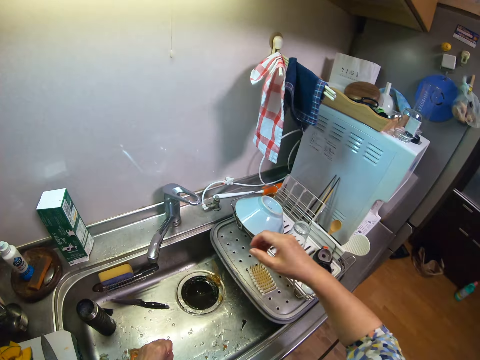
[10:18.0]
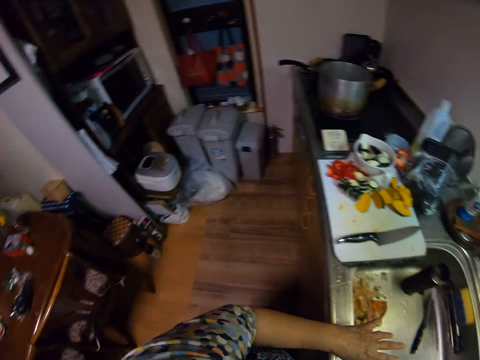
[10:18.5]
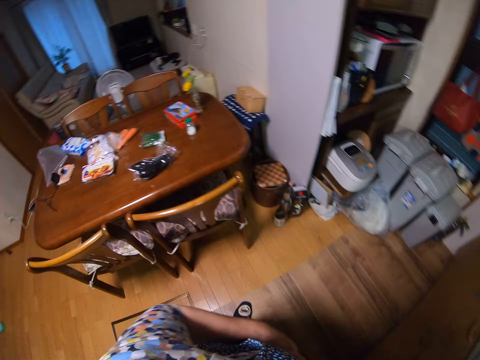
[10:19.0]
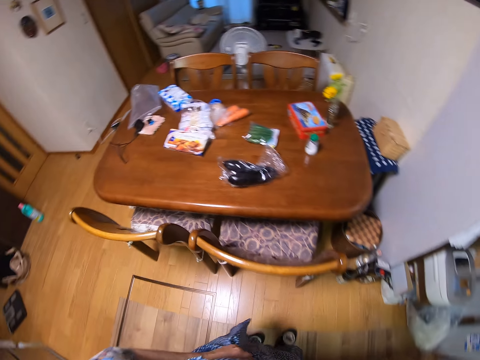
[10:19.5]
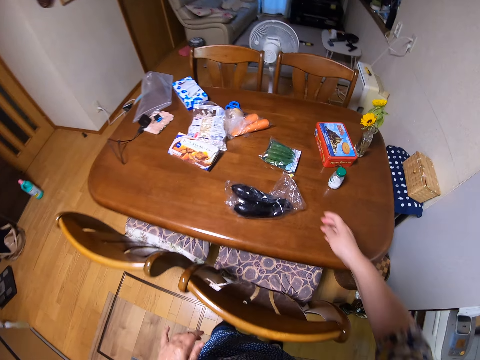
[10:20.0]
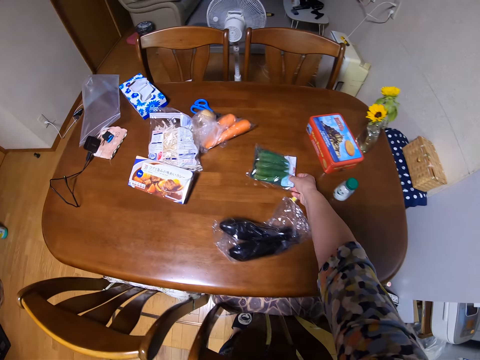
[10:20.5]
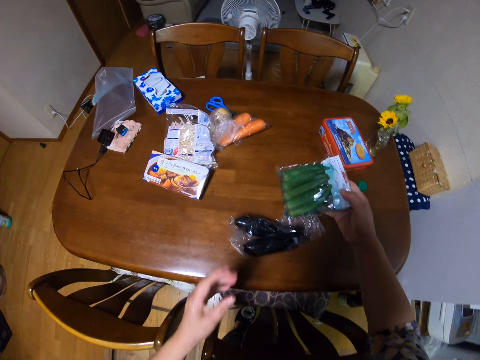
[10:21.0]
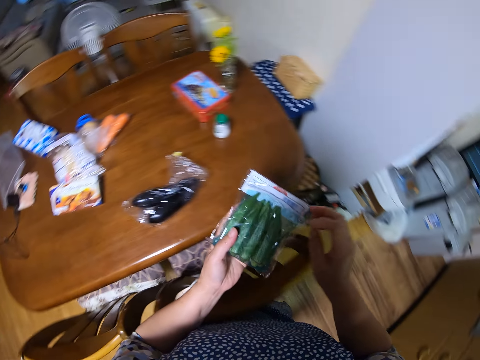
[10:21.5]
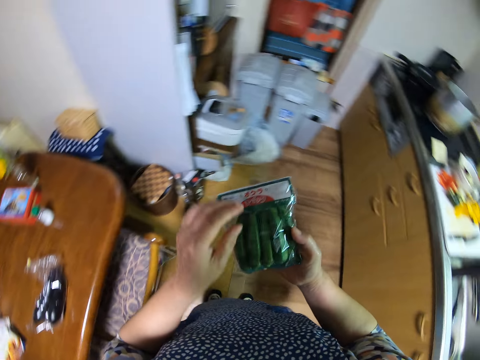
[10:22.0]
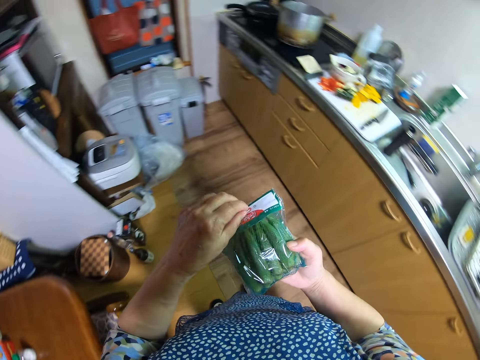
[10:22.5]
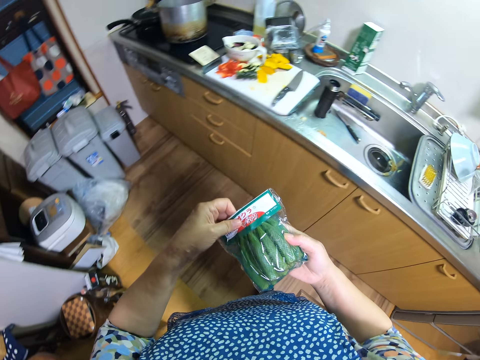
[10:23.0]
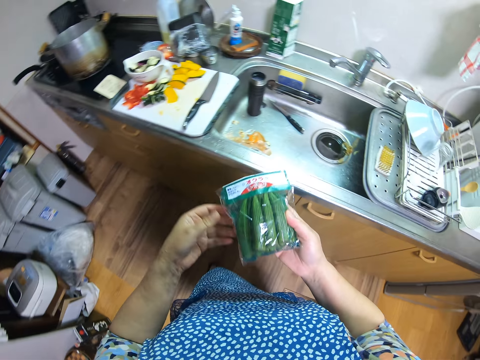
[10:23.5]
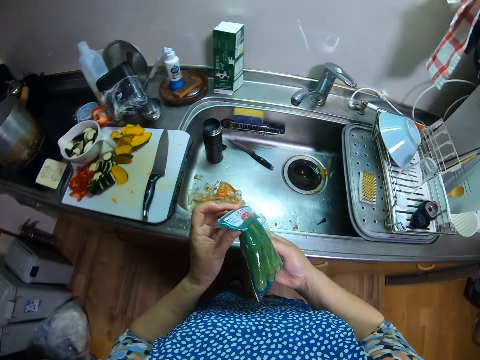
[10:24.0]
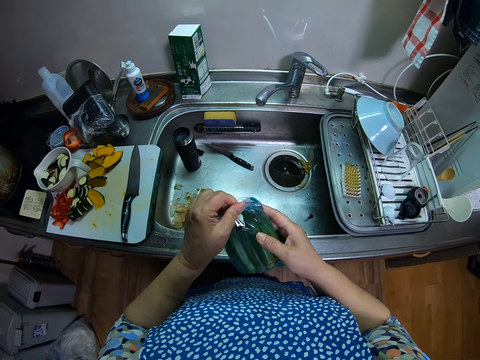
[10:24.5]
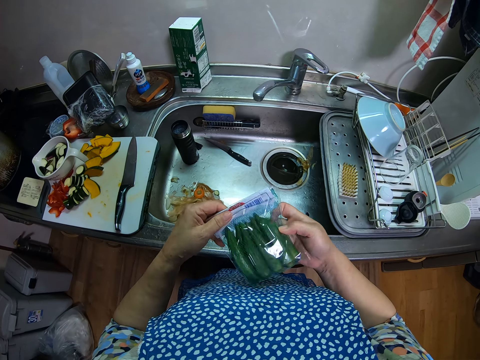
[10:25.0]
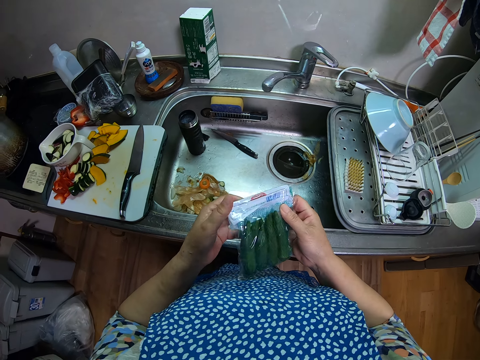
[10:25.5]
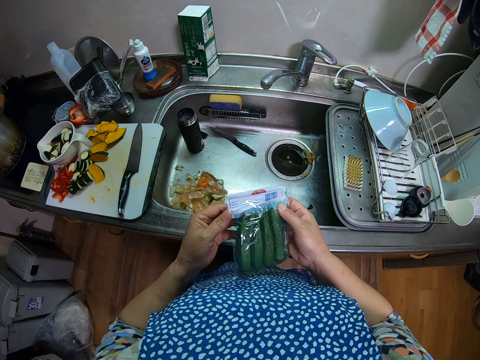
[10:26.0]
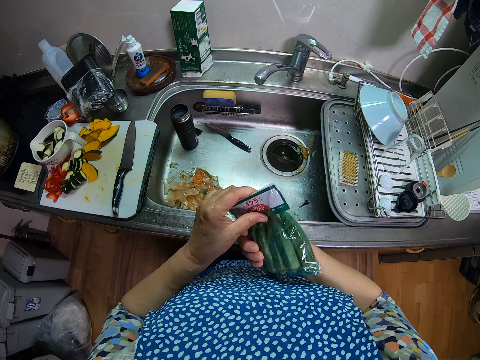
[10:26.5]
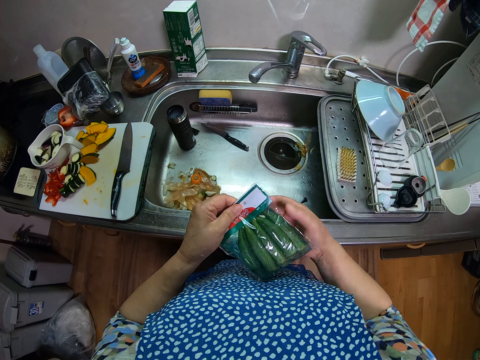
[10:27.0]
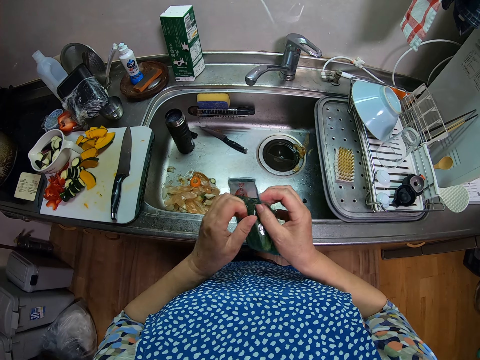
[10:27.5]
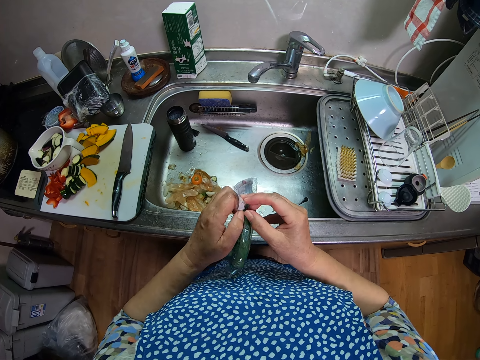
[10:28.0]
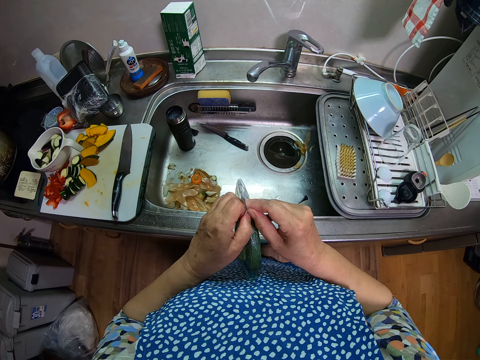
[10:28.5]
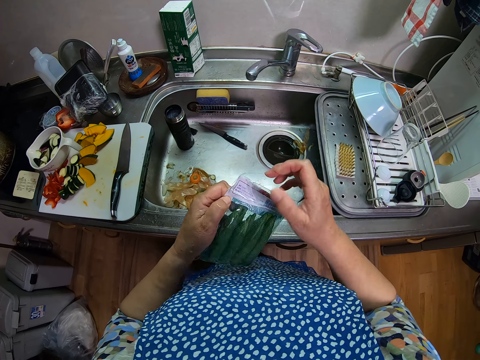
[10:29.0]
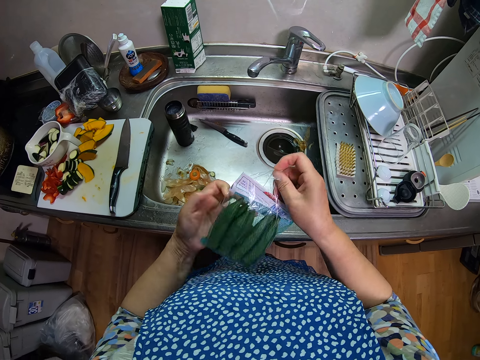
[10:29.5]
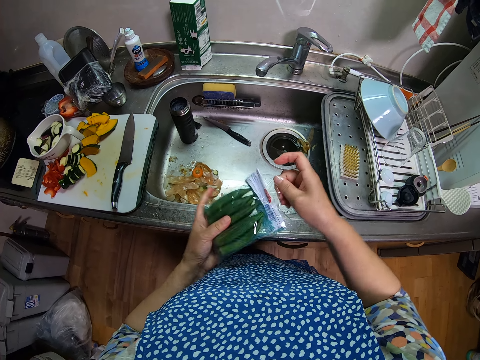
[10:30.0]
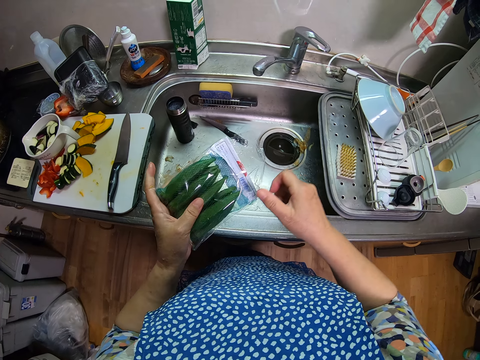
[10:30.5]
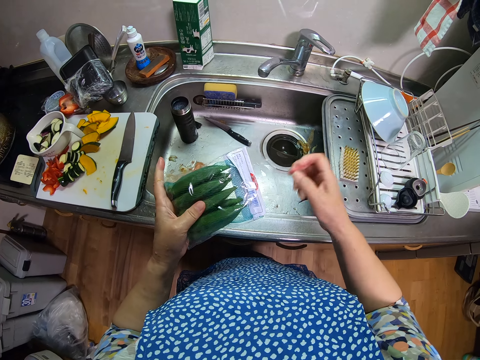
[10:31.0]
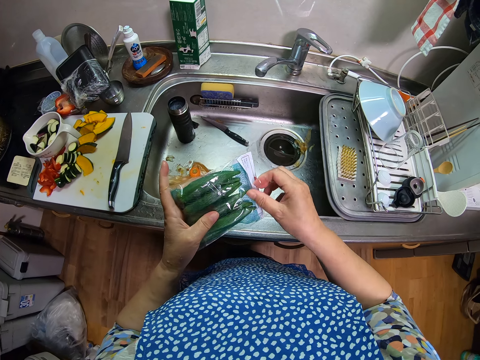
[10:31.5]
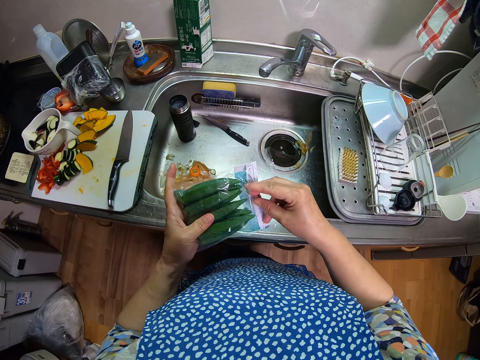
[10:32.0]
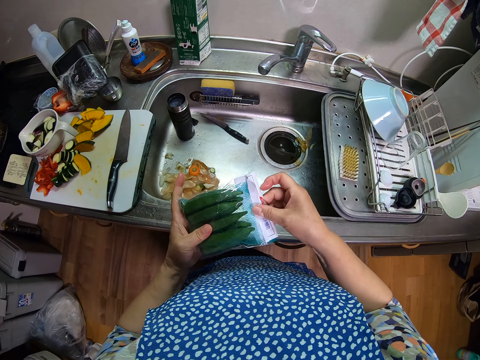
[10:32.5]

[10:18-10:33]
The camera wearer turns around and walks around the kitchen. They pick a pack of okra from a dining table. They turn around and walk around the kitchen. They hold the pack of okra. They unwrap the pack of okra.

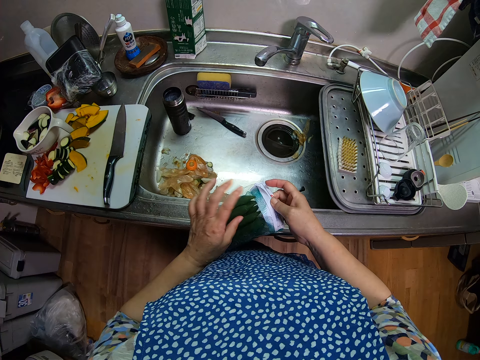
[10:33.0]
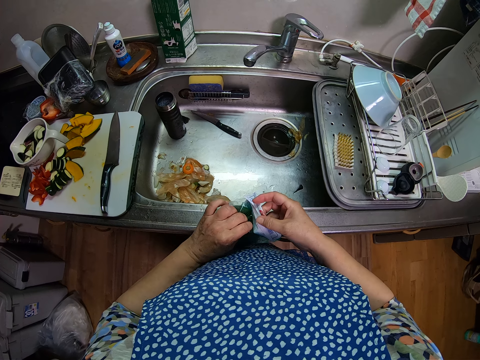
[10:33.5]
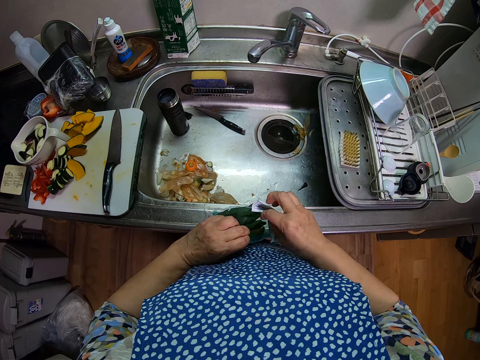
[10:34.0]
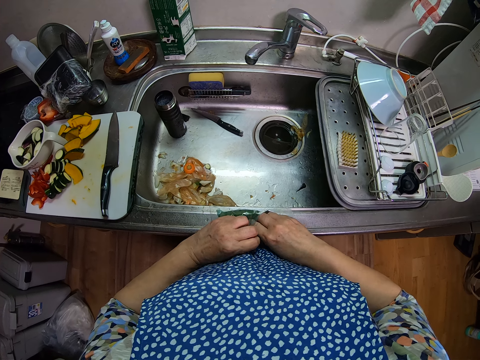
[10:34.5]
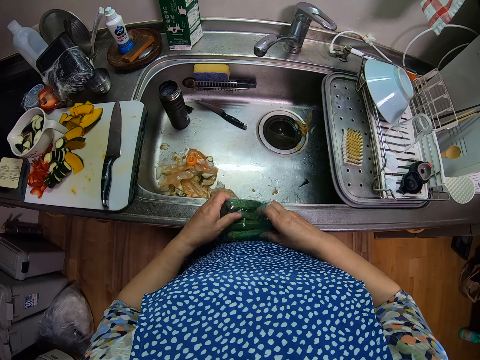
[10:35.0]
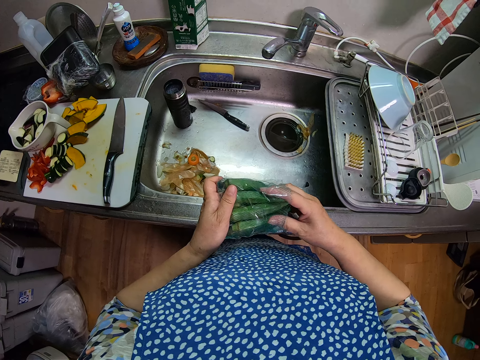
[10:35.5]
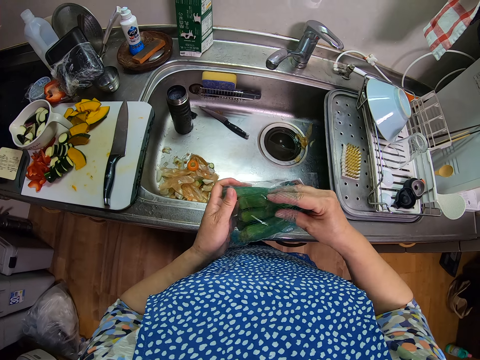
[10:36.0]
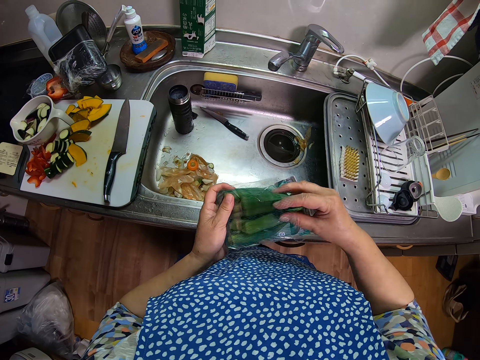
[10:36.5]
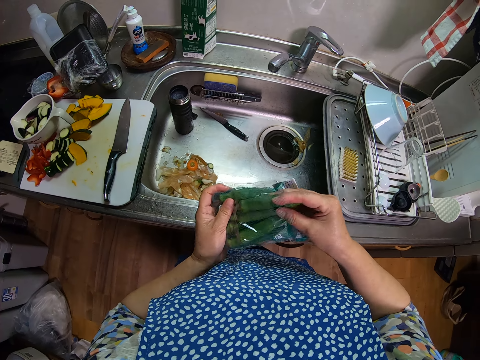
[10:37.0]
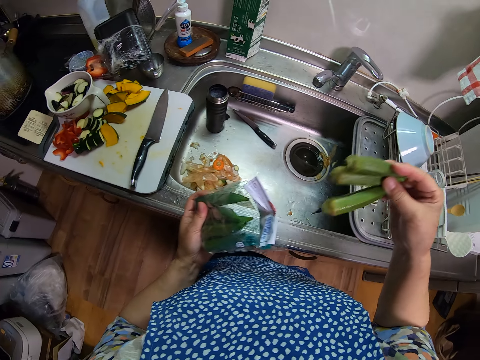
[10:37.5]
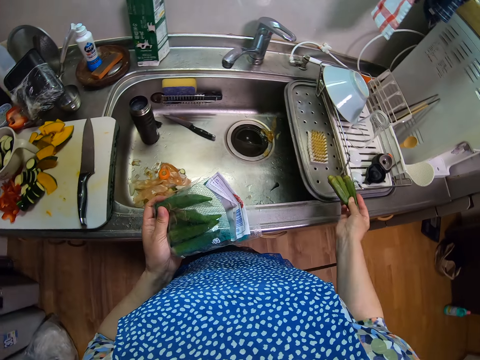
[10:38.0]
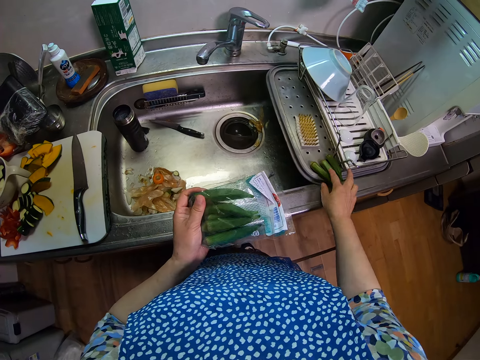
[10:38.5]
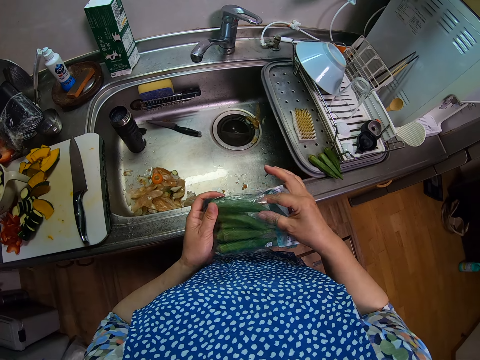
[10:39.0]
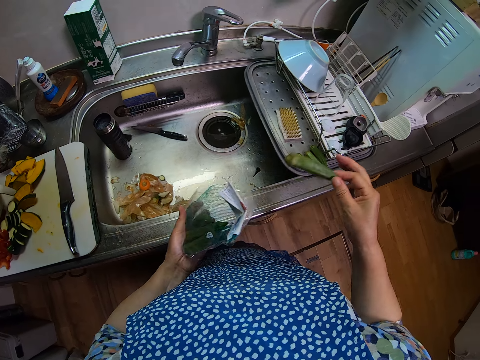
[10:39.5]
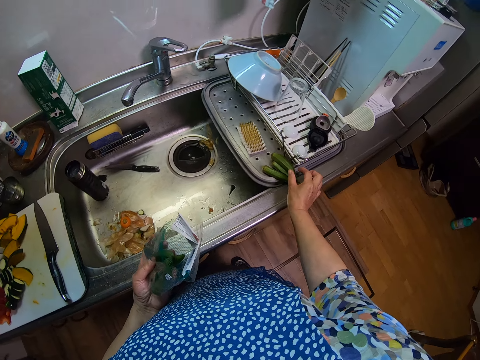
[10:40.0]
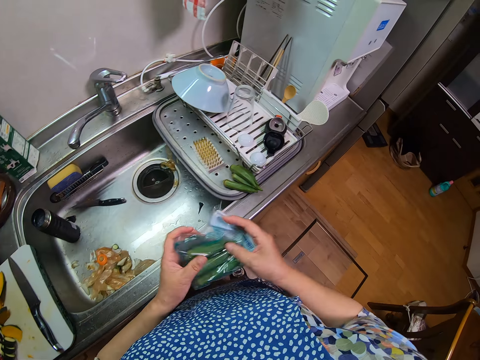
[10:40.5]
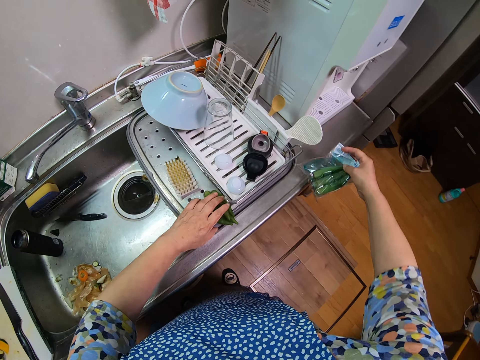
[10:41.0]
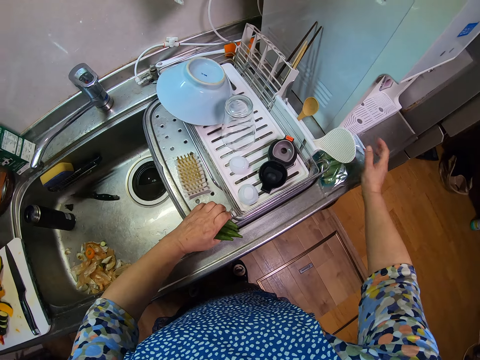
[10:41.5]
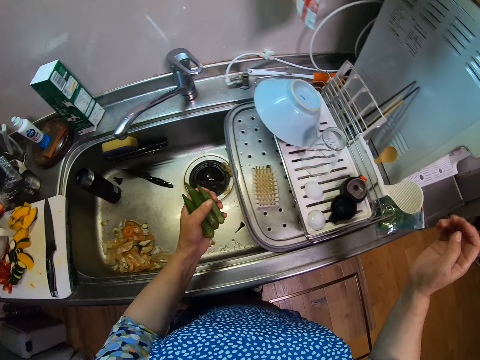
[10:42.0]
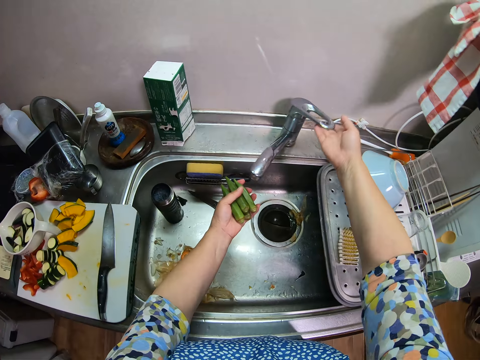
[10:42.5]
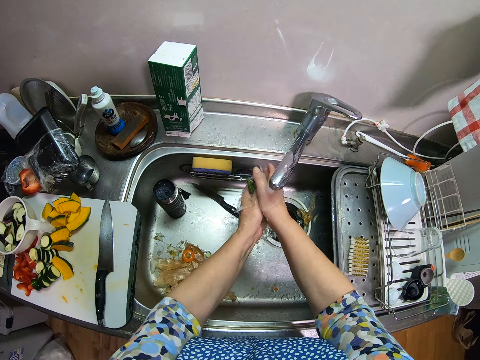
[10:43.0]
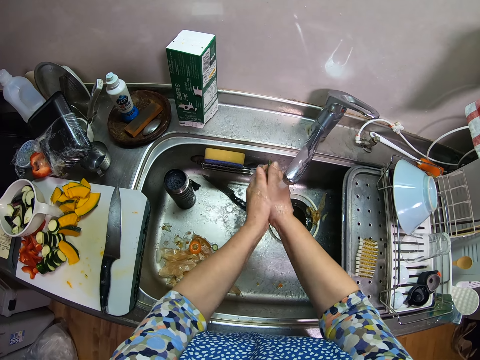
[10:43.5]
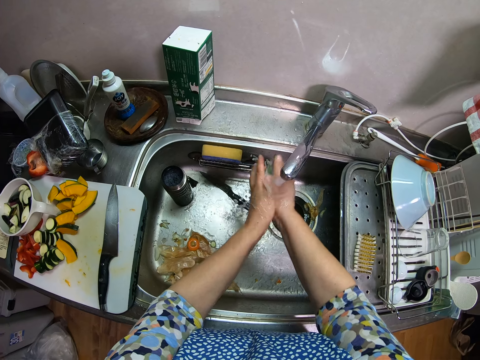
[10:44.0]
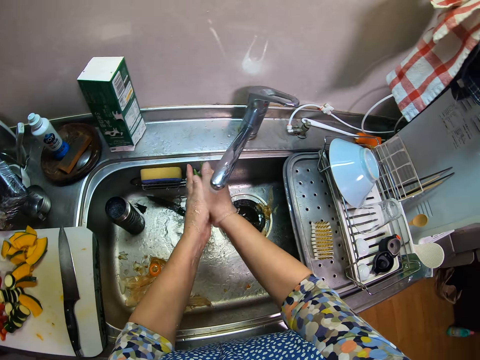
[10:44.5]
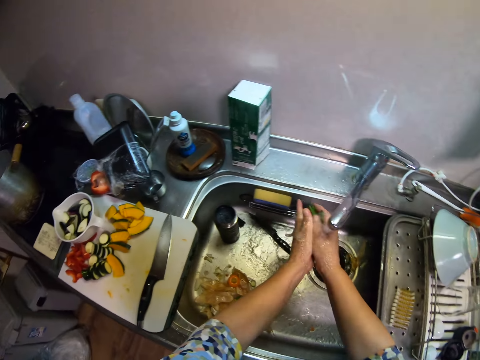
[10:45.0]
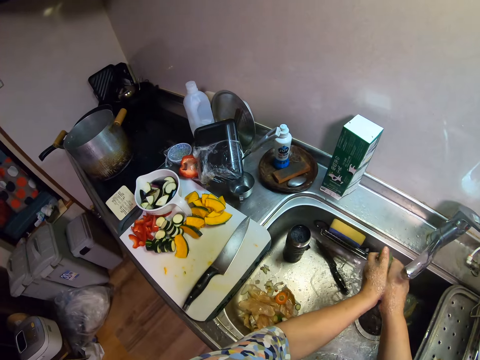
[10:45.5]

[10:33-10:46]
The camera wearer brings out three pieces of okra from the pack. They put the okras on the sink drying rack. They bring out another okra from the pack. They put the okra on the sink drying rack with the others. They pick the okra on the sink drying rack. They put the pack of okra on the countertop behind a rack. They open a faucet. They wash the okras in the sink.
